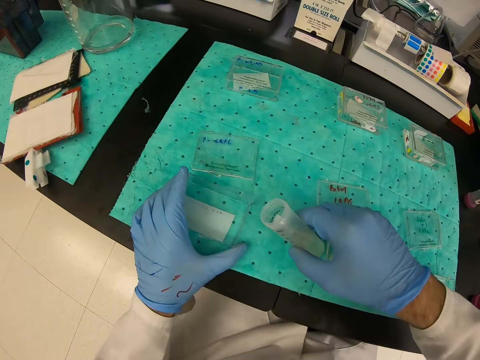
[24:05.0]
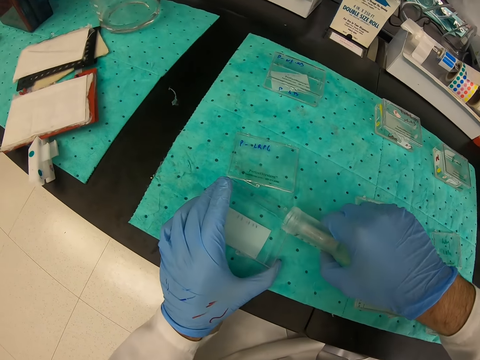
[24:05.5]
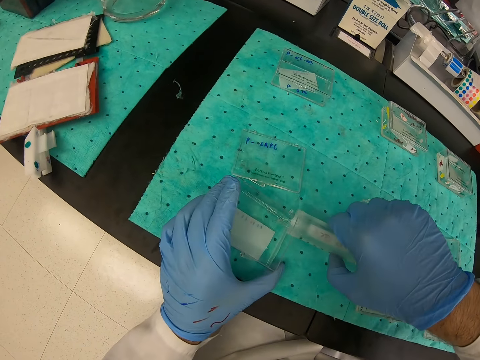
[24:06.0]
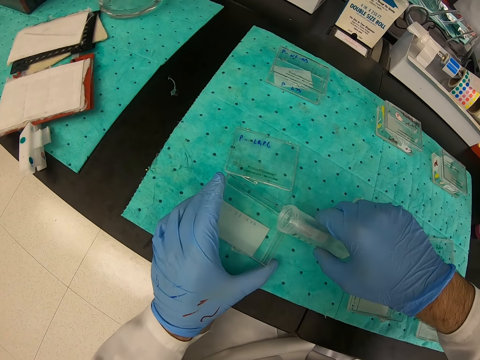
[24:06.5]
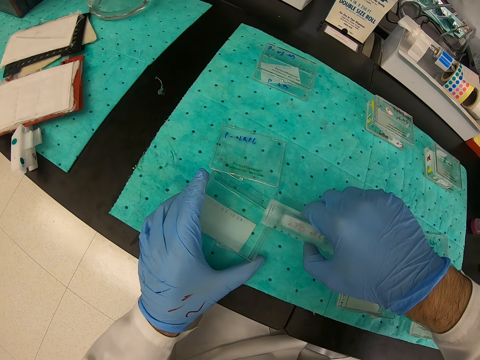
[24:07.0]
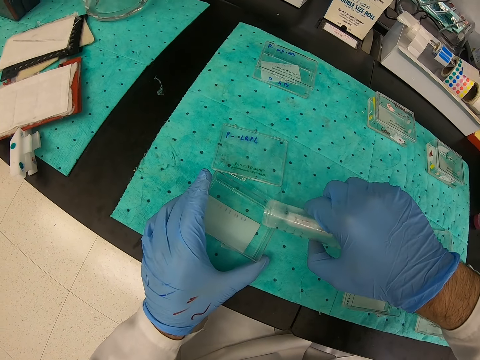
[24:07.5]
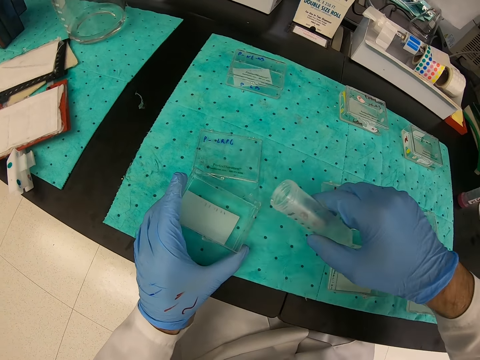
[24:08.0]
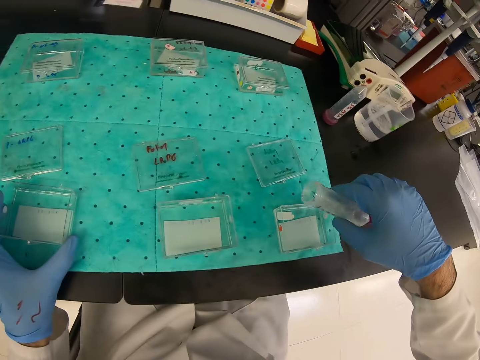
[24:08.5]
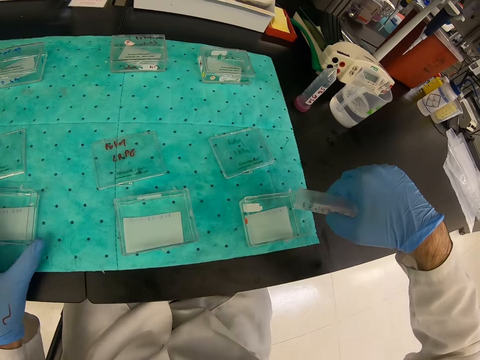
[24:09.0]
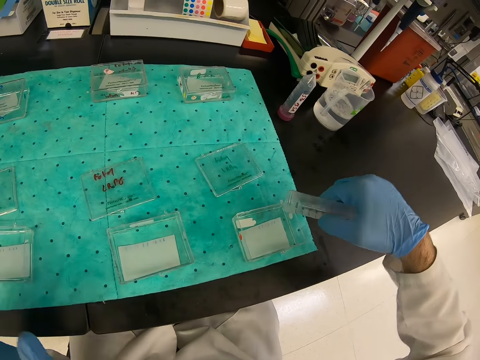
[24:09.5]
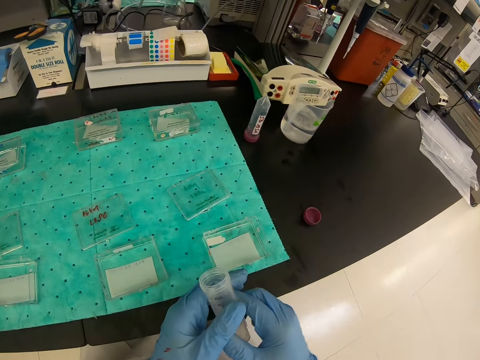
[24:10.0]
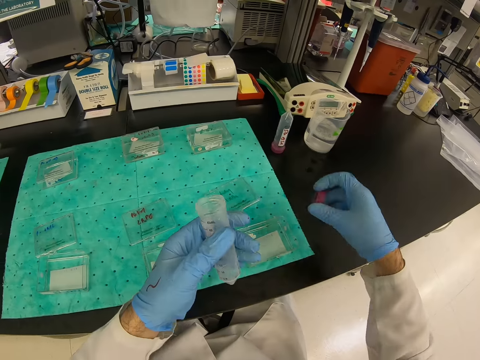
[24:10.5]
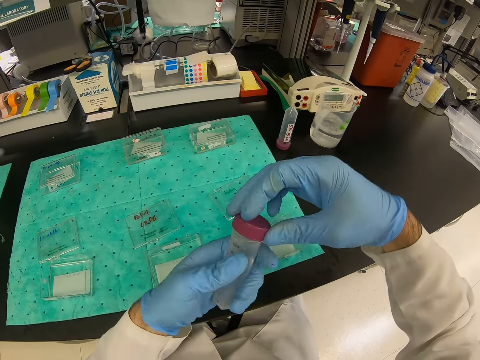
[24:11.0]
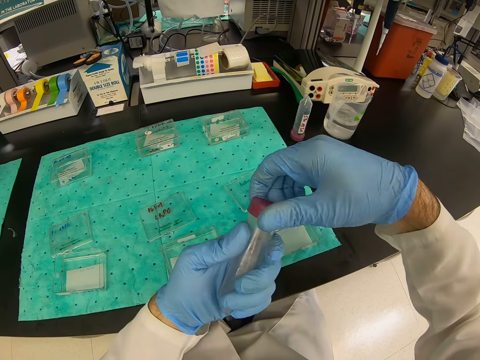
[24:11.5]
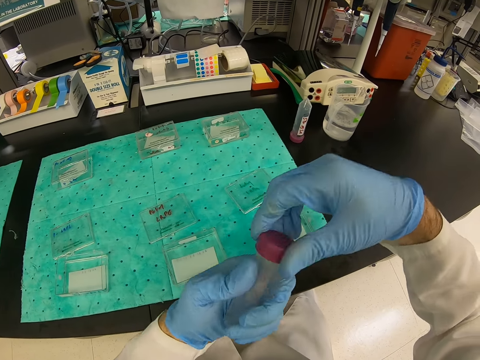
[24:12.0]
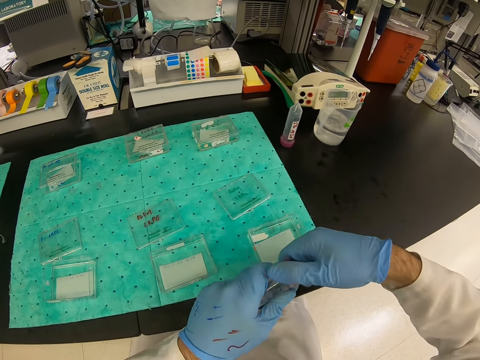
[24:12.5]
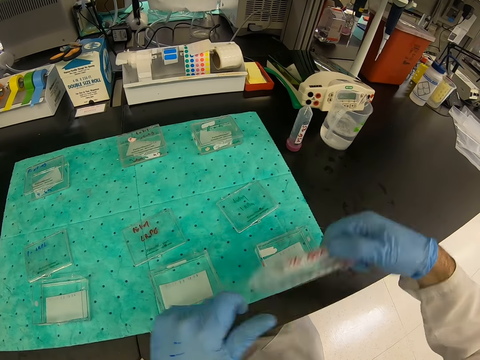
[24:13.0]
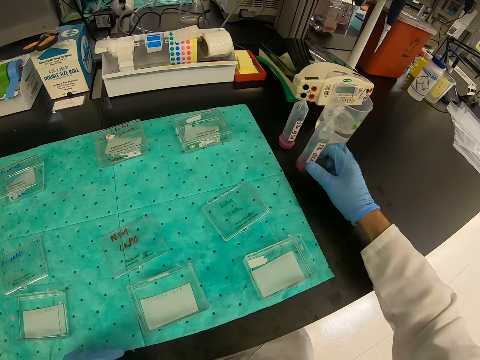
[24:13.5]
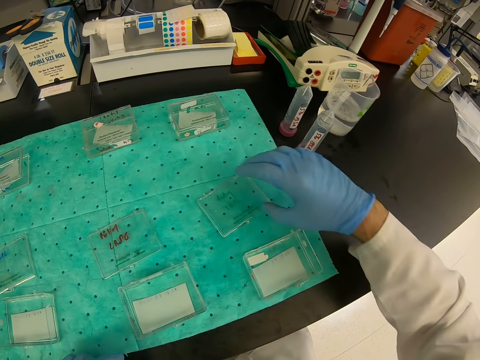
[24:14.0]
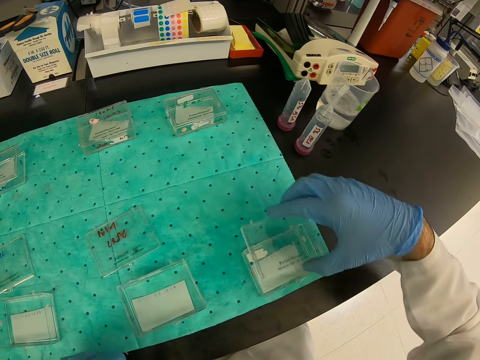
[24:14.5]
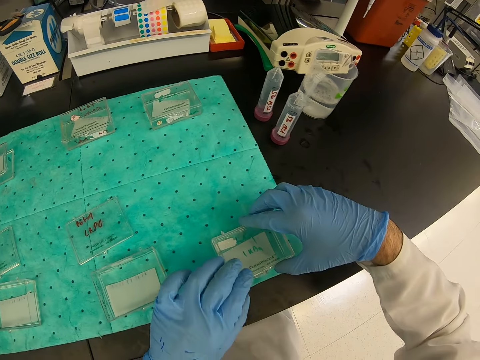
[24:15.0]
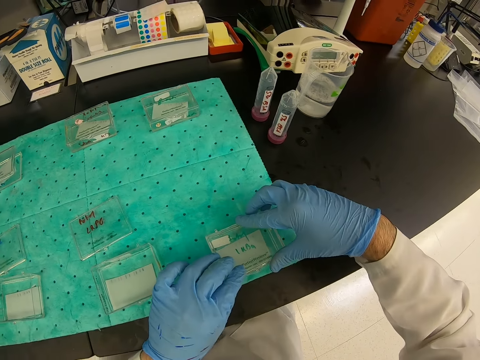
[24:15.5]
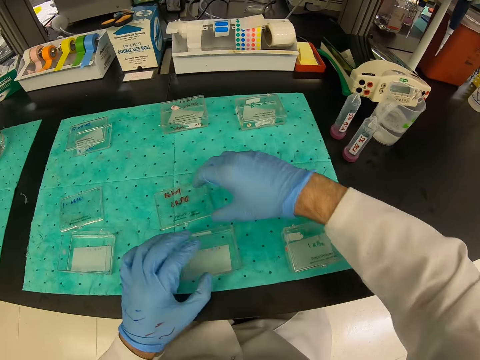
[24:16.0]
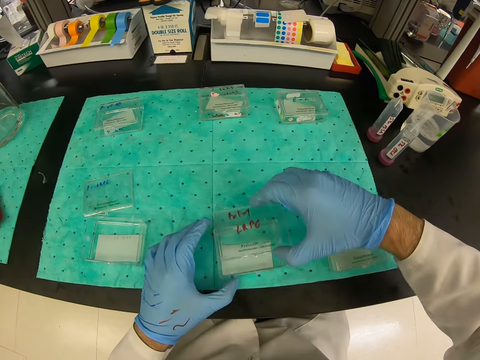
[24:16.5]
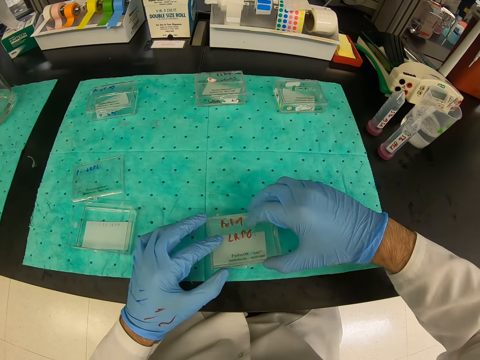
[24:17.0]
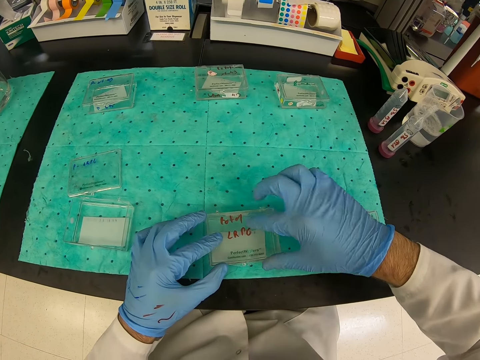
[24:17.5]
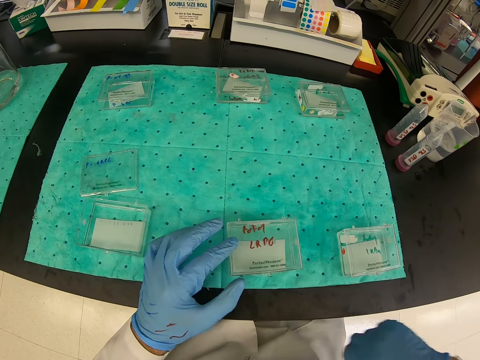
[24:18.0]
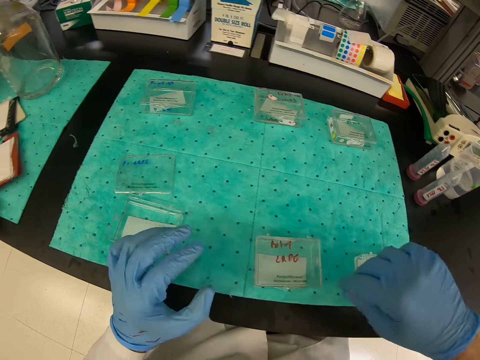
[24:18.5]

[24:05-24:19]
The camera wearer pours the solution from the bottle into the small container. They close the bottle with a lid. They put the bottle on the table. They close the small container. They close it again.

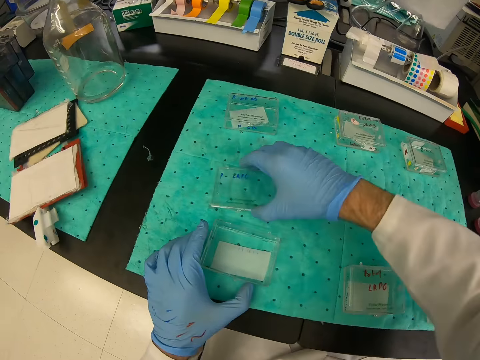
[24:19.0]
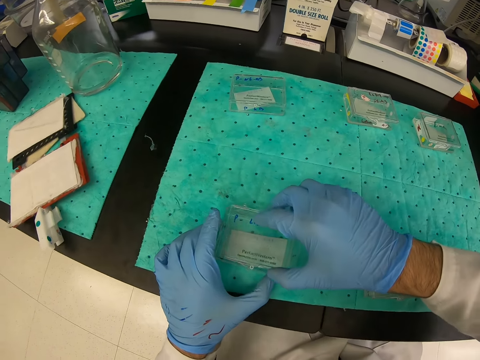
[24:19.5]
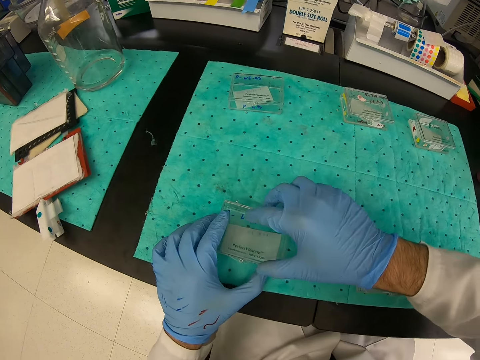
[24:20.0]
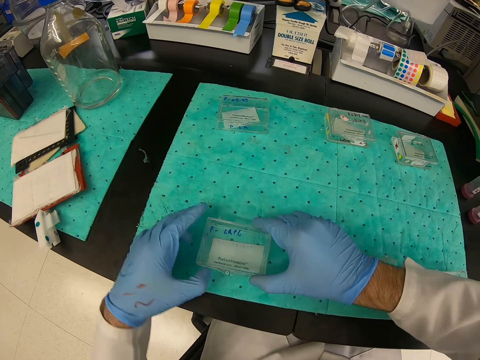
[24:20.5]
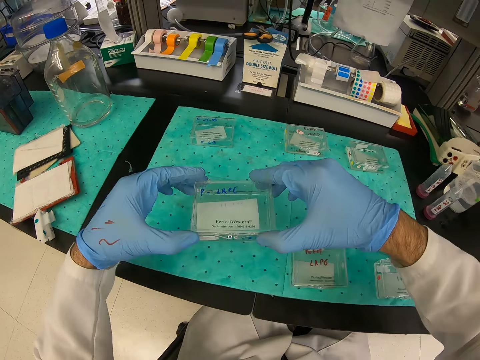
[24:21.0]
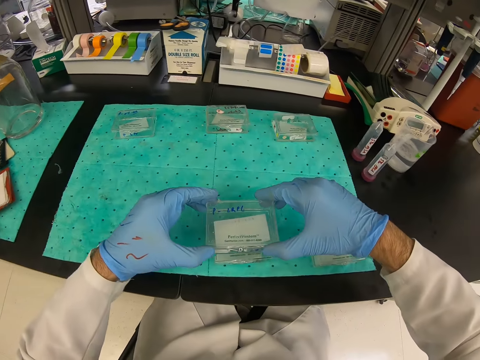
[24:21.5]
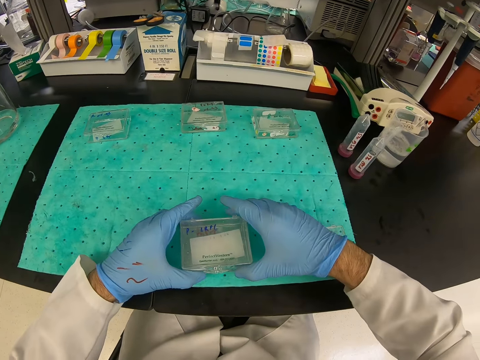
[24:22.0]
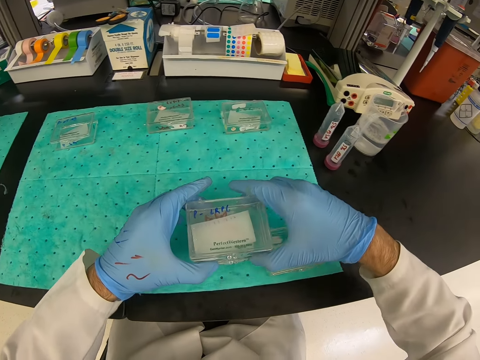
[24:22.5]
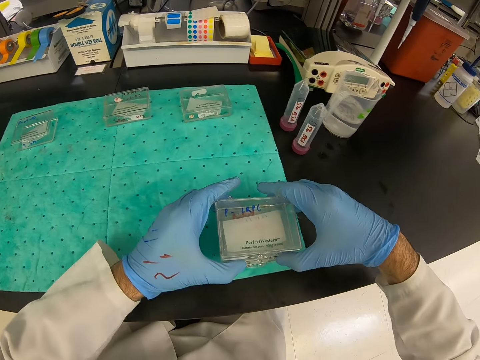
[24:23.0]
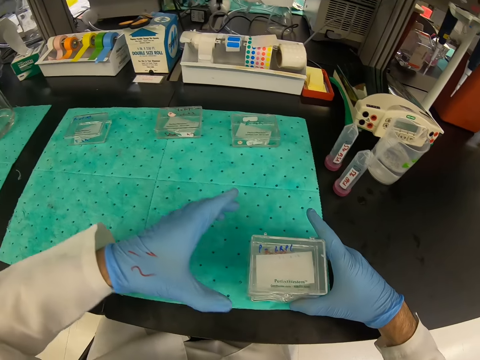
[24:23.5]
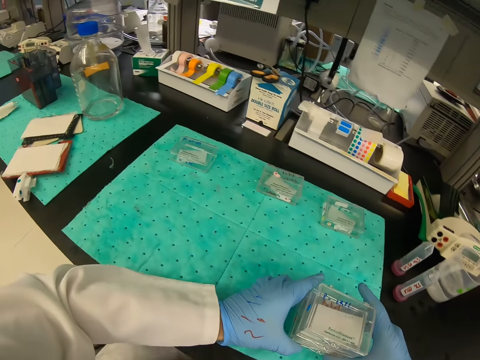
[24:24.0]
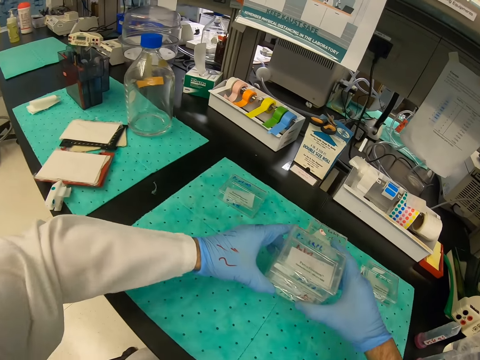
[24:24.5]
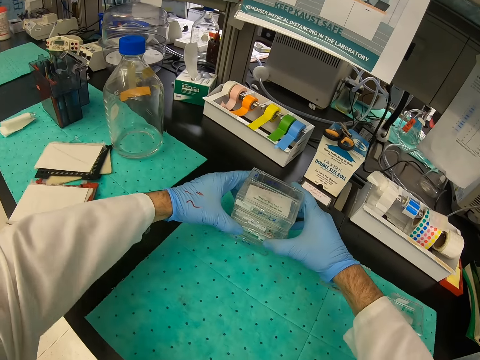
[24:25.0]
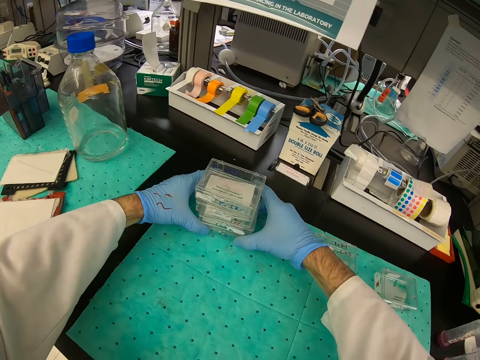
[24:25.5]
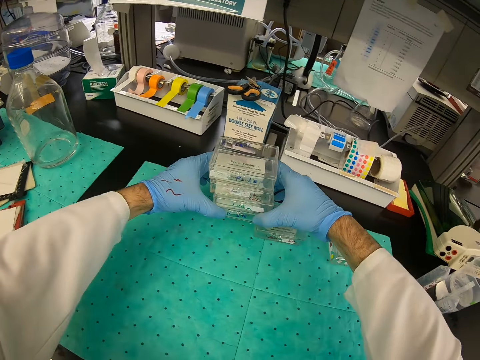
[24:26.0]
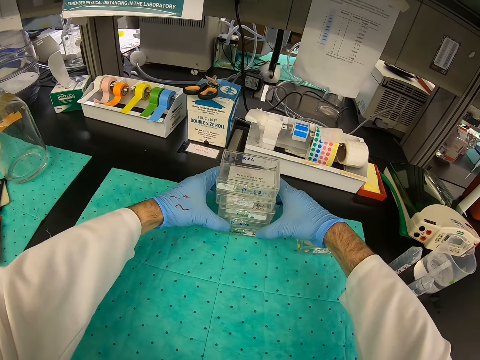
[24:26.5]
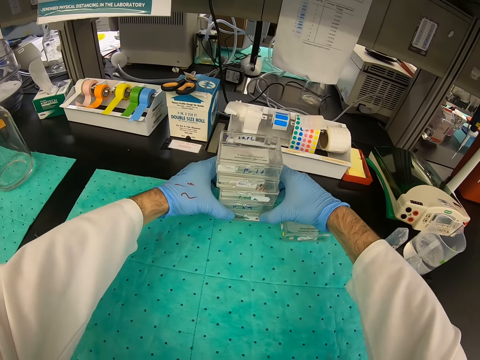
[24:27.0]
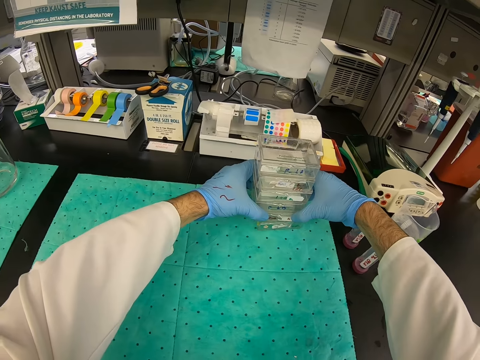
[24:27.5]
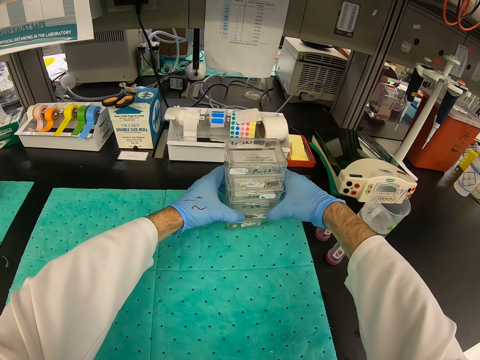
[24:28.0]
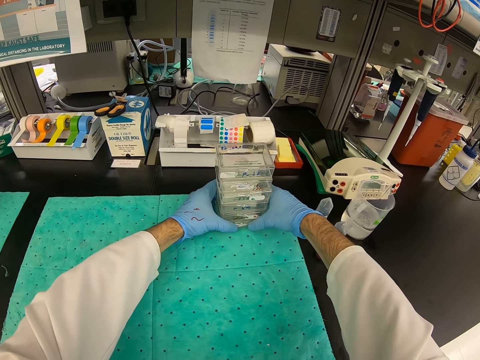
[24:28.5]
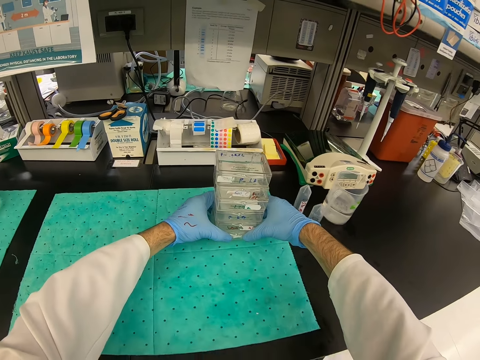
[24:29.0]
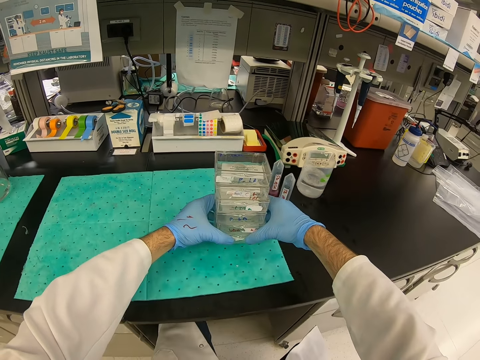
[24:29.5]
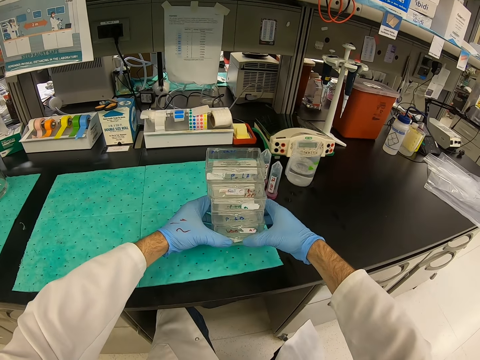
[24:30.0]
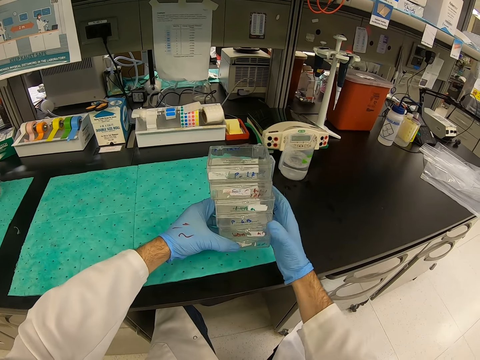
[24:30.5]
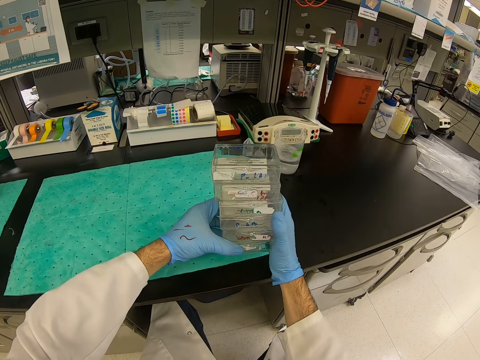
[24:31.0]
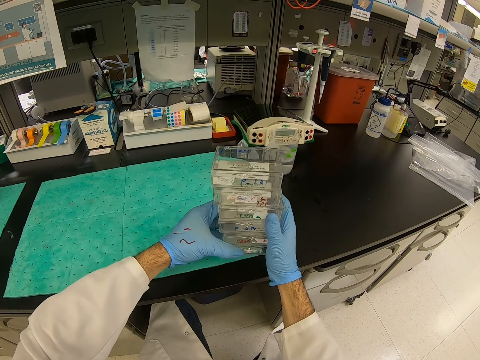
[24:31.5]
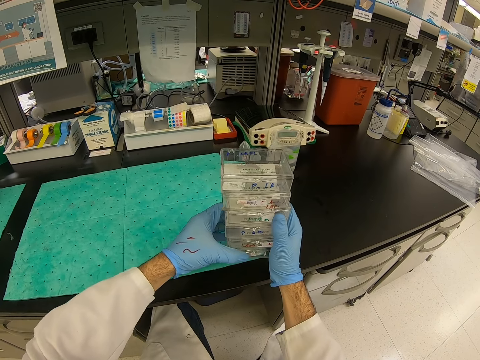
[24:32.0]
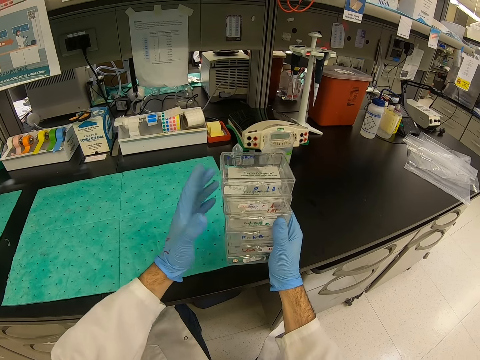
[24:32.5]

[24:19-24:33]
The camera wearer closes the small container. They collect the small containers from the counter. They arrange an apparatus.
